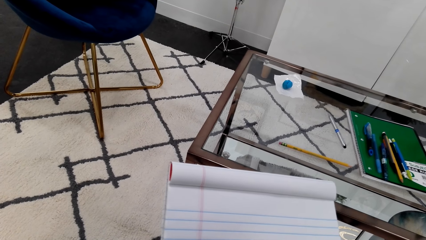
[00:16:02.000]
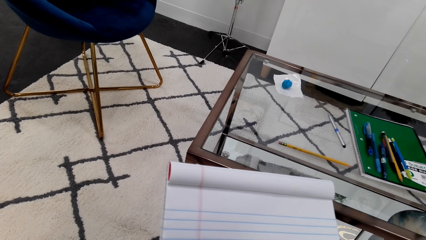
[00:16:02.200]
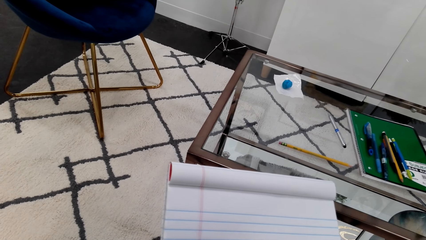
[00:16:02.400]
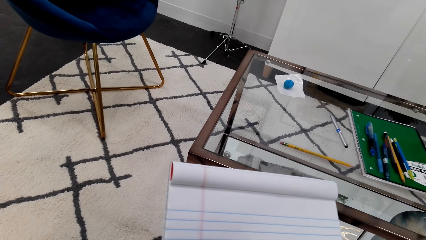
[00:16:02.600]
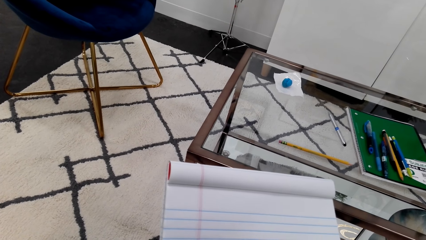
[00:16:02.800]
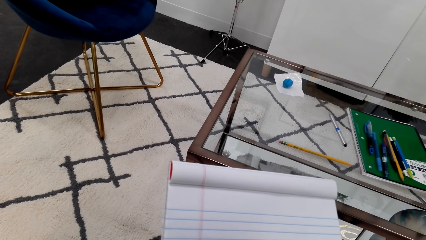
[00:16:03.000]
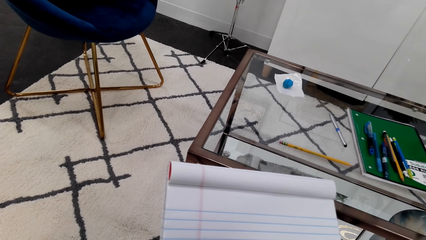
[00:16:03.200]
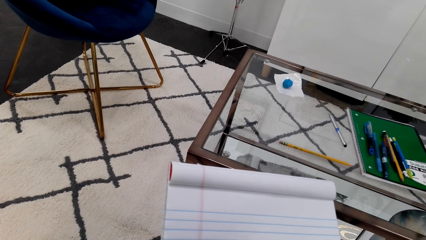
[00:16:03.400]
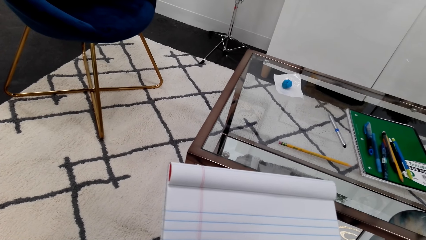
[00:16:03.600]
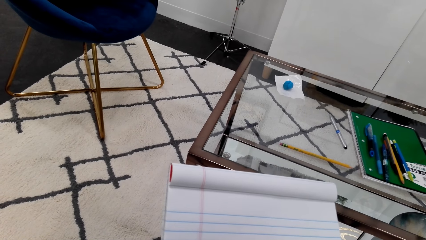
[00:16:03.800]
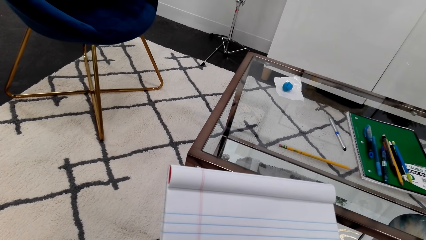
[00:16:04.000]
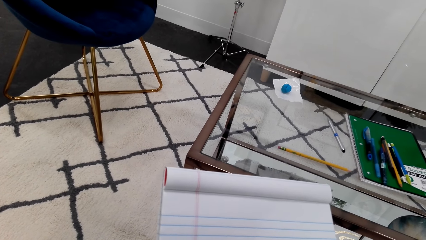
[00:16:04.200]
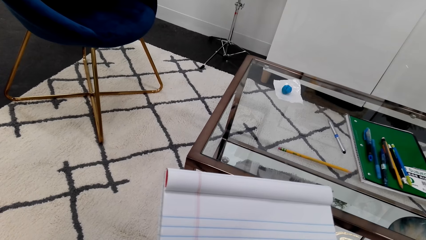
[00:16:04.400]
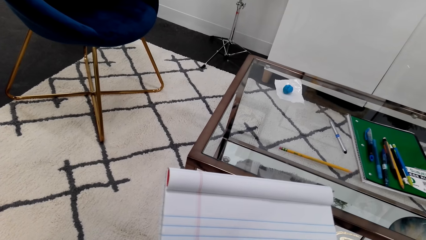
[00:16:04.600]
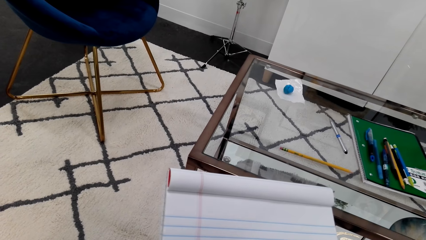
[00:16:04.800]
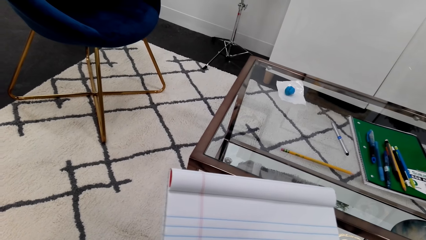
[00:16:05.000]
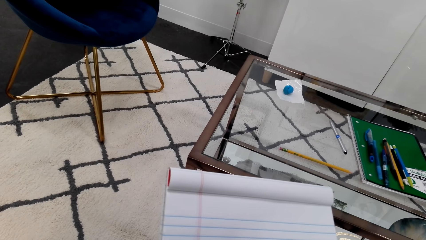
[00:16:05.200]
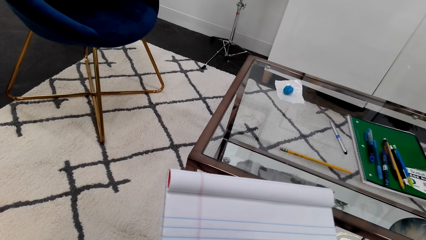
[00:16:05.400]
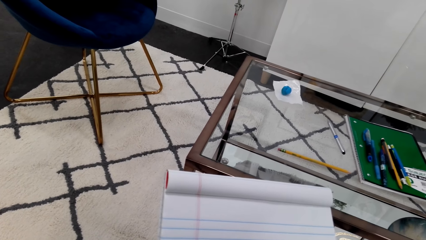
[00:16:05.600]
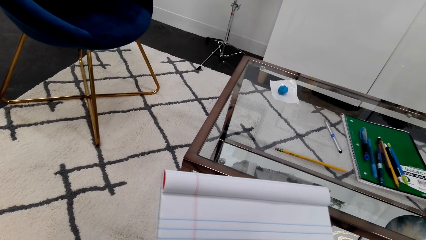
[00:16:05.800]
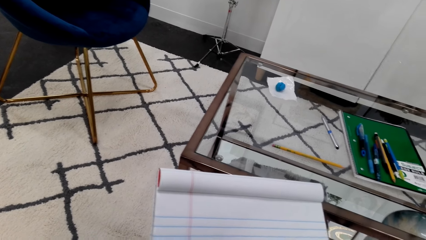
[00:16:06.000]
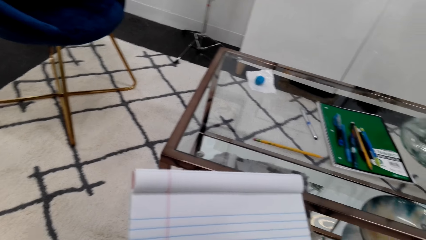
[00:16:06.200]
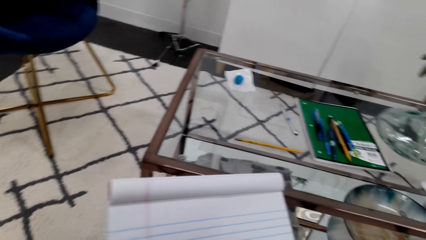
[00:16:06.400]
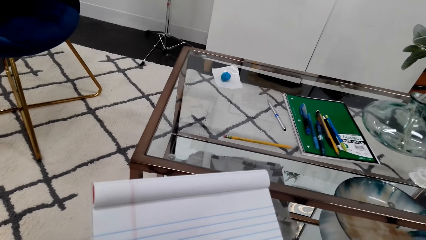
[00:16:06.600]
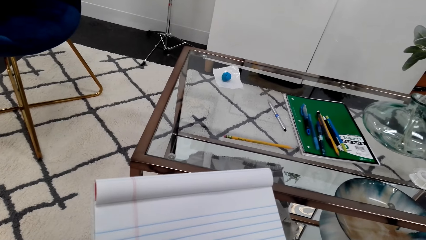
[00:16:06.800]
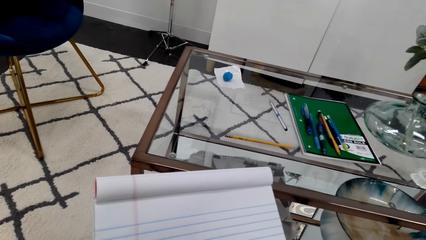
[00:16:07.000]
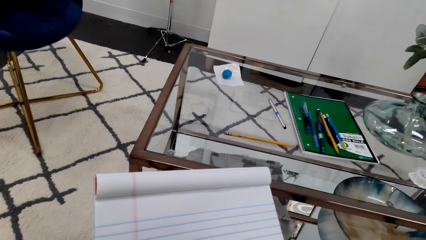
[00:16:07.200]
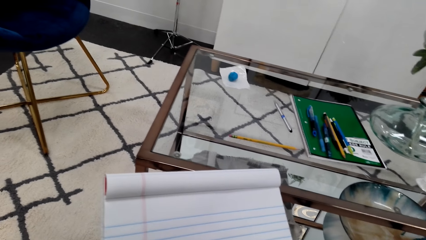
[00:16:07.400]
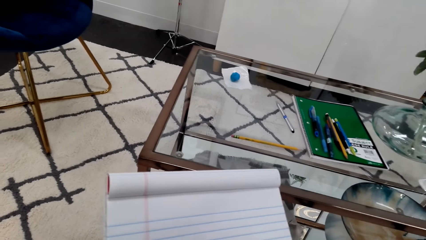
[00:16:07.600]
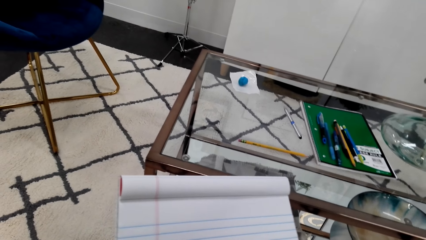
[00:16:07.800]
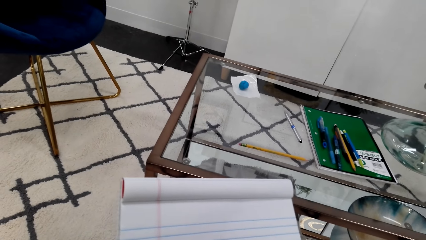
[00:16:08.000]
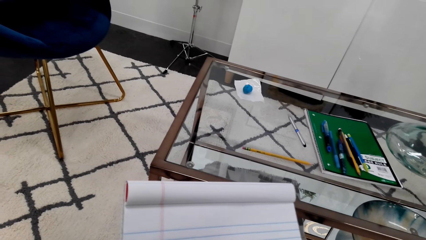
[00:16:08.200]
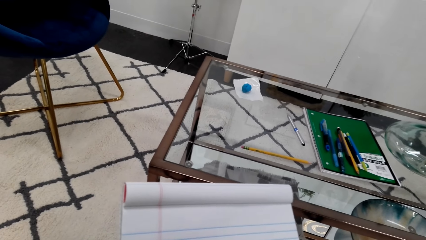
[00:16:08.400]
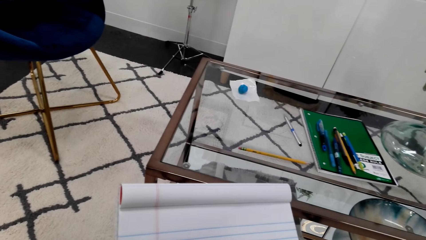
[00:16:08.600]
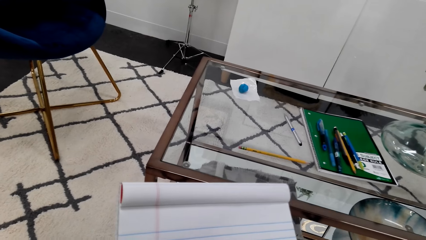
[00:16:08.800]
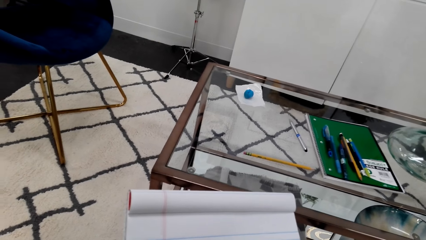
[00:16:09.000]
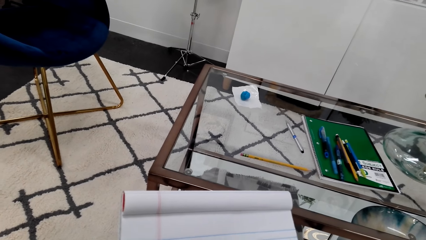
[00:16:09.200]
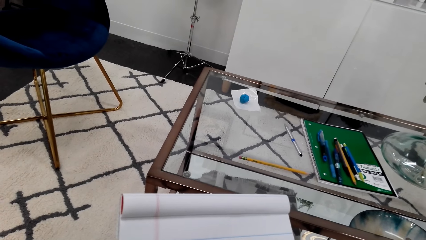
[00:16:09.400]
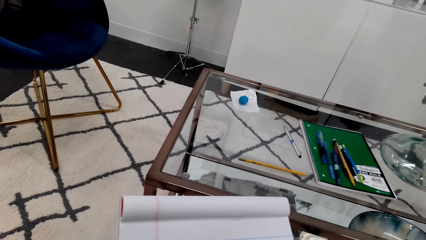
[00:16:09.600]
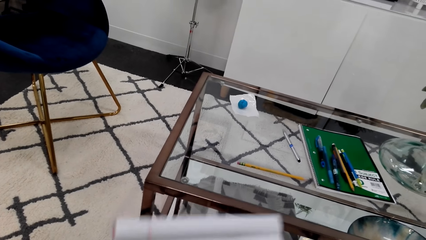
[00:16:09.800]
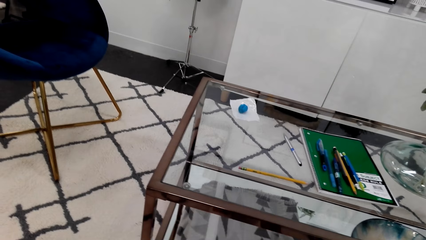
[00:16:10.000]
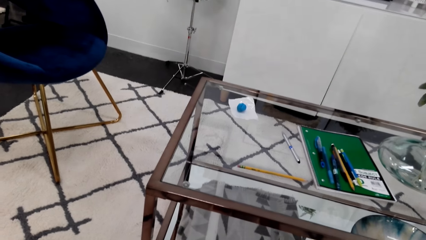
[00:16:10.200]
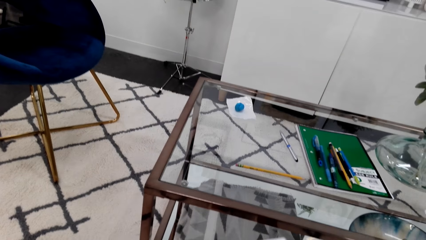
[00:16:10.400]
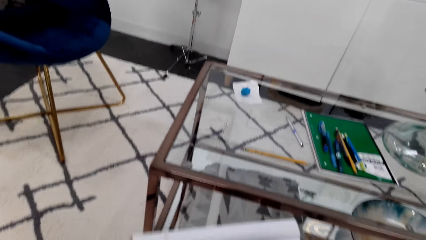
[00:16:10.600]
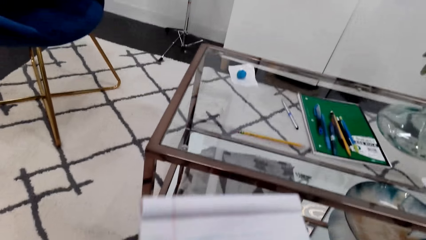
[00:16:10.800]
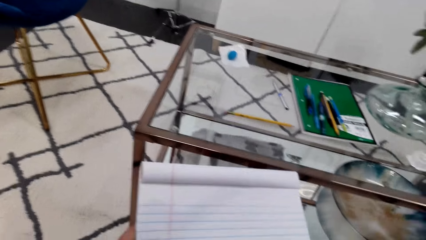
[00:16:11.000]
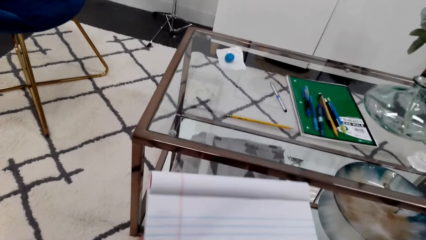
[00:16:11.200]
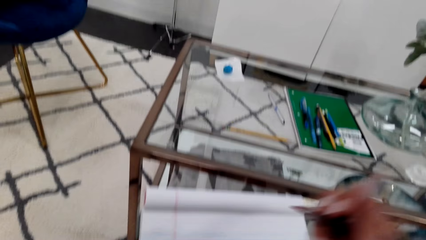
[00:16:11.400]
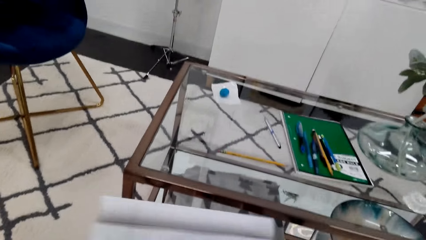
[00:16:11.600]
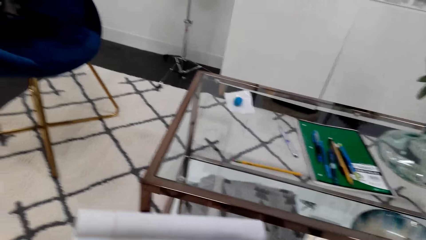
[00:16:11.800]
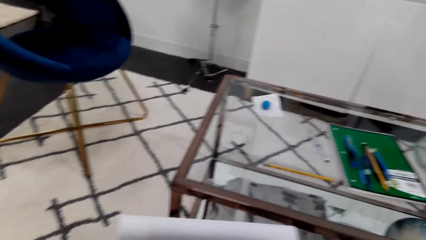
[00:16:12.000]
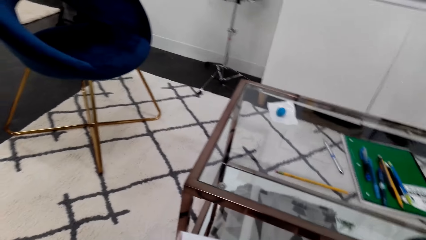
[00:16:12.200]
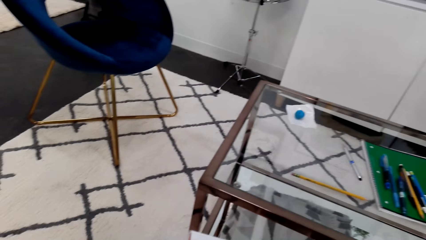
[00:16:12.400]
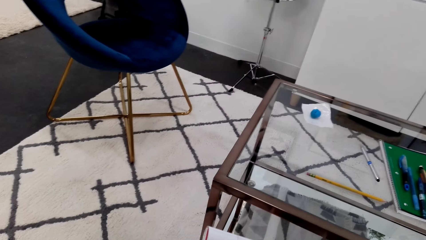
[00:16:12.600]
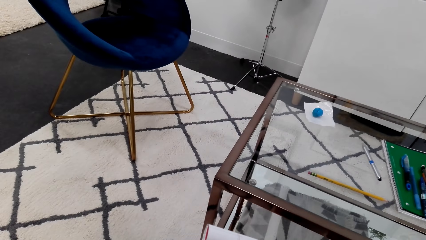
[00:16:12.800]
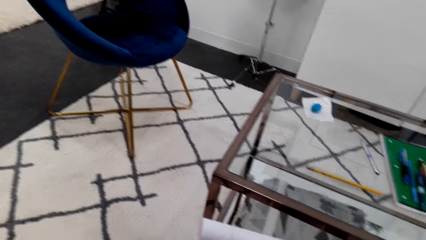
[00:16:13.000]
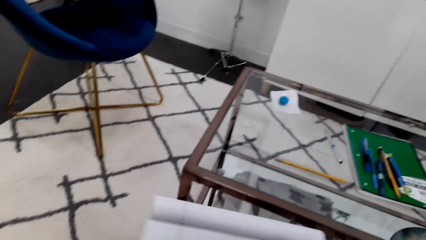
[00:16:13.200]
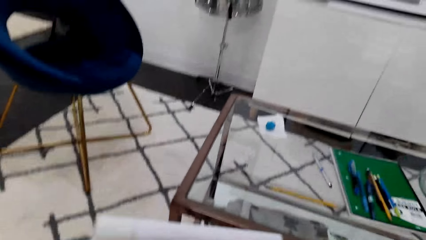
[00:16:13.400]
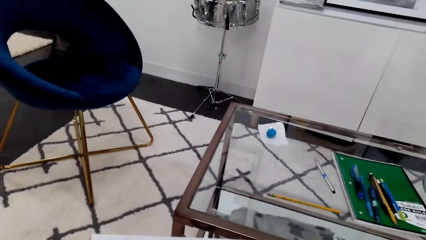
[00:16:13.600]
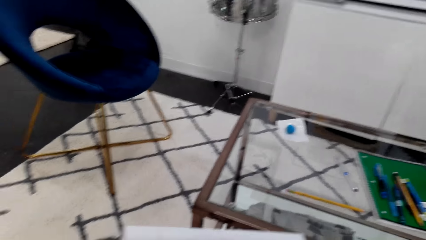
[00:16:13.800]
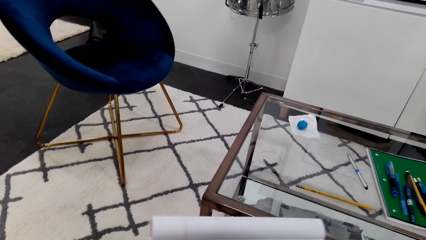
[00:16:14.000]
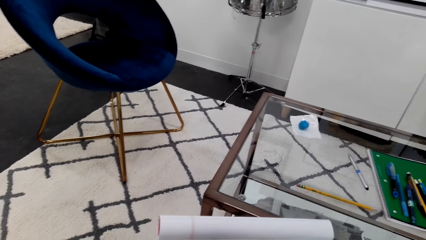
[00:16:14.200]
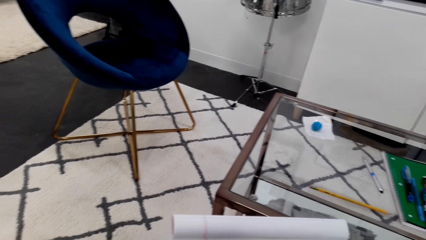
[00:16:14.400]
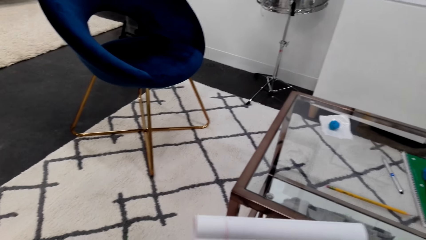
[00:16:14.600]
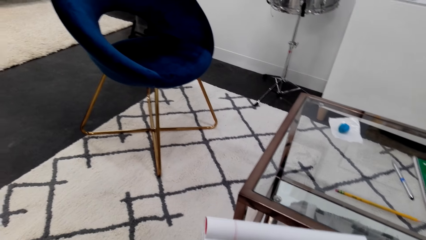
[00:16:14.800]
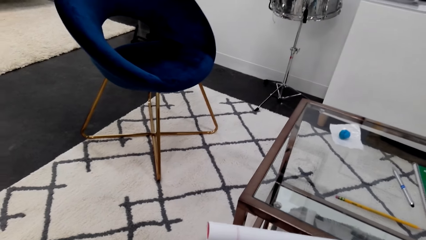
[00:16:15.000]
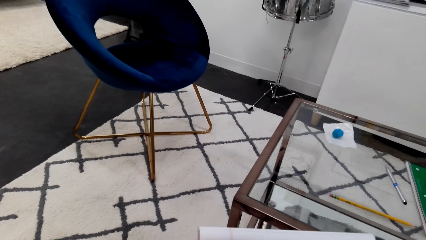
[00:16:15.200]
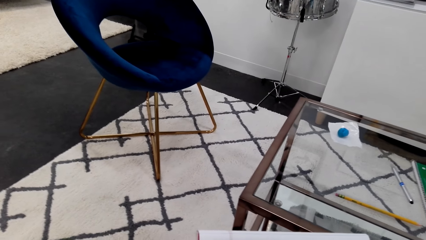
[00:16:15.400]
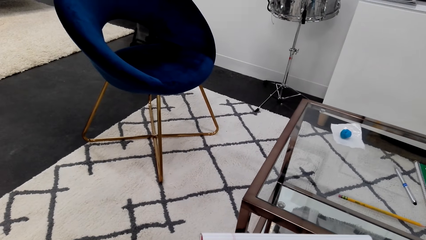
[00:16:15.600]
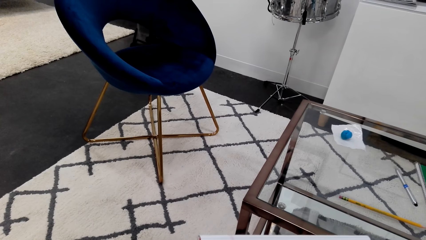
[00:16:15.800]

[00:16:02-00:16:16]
The camera wearer moves the book backward. They move their arm.

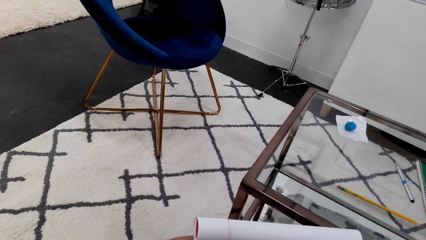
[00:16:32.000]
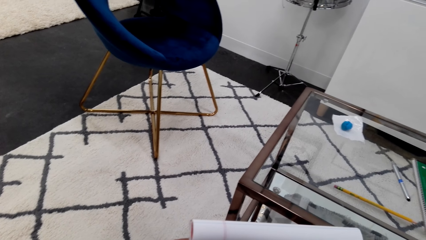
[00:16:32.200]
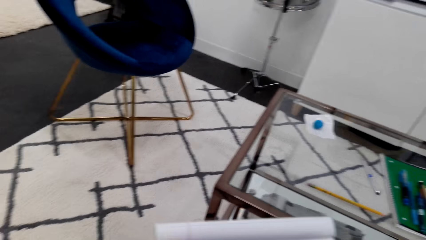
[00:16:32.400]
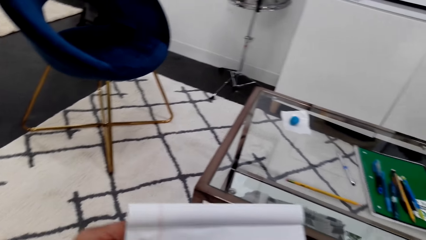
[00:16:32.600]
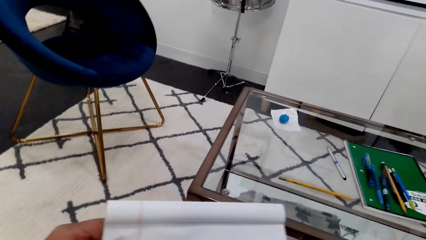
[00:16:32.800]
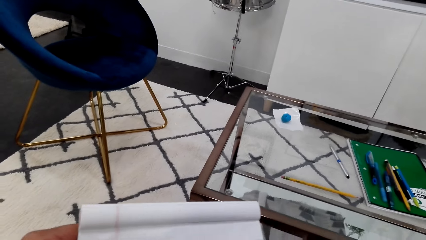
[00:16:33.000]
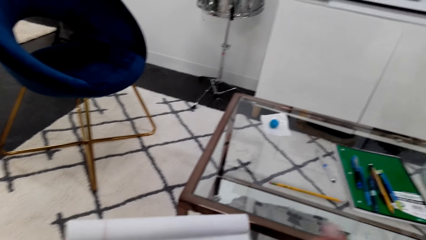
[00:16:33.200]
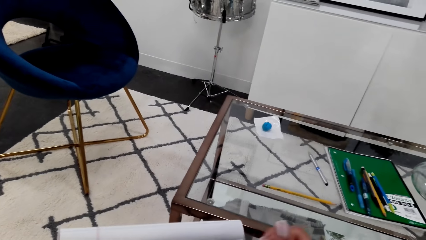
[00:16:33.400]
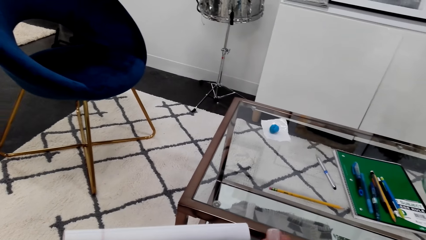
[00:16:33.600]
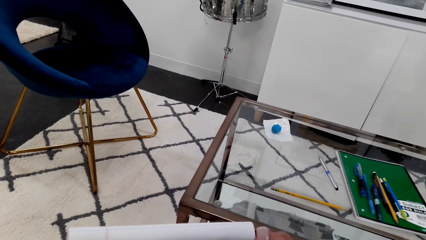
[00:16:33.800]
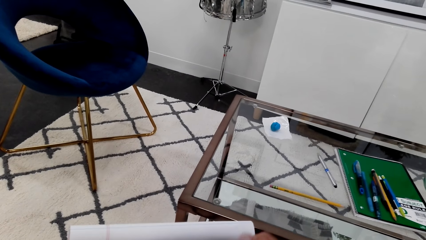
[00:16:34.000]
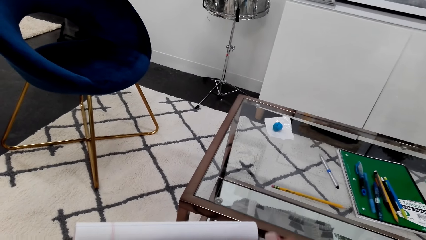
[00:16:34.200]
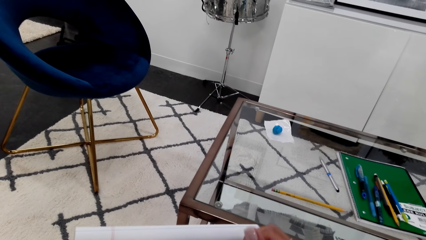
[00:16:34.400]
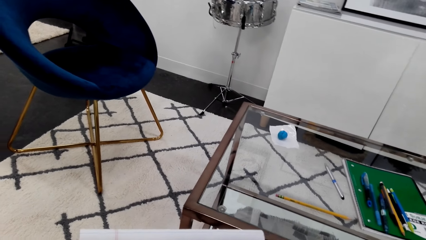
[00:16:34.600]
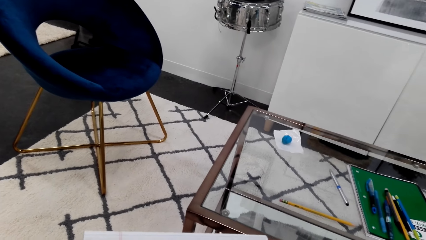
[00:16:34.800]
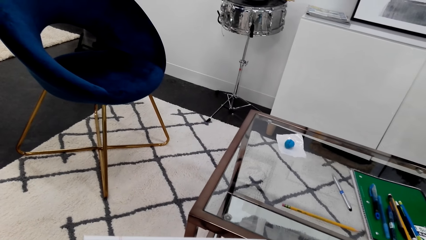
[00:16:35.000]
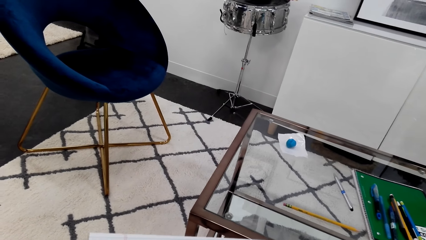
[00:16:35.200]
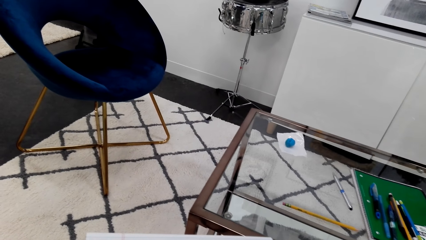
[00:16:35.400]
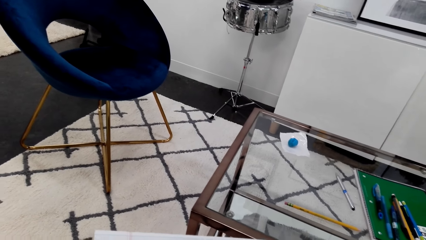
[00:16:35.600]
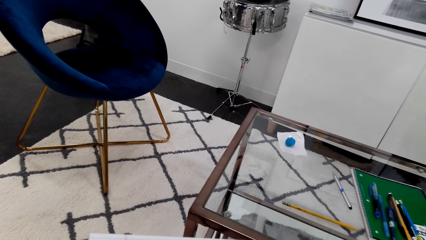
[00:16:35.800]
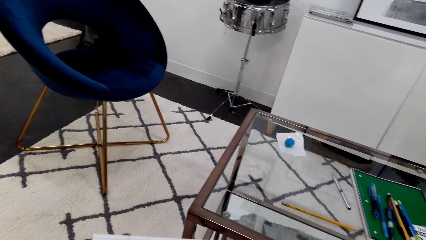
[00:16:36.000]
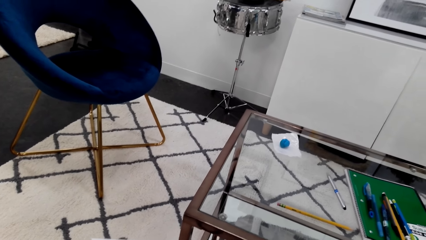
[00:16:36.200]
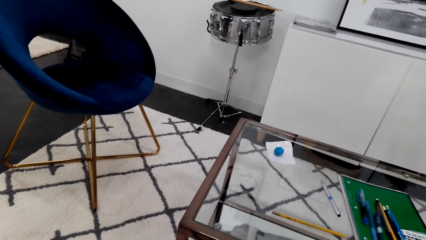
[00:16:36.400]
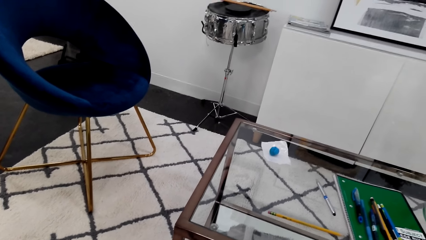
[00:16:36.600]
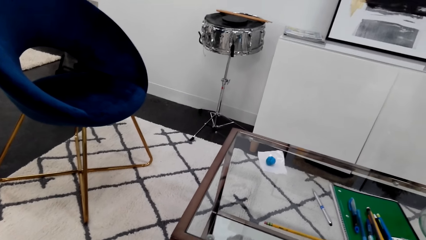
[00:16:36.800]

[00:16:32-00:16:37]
The camera wearer draws on the book.
